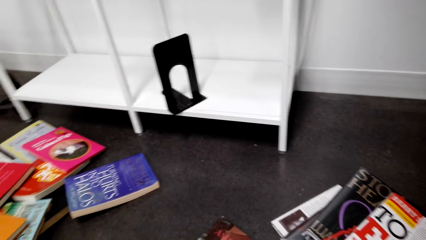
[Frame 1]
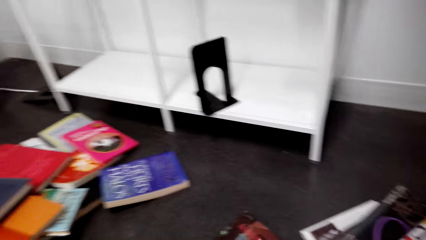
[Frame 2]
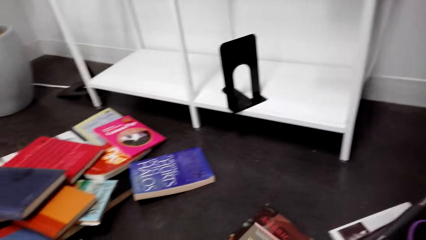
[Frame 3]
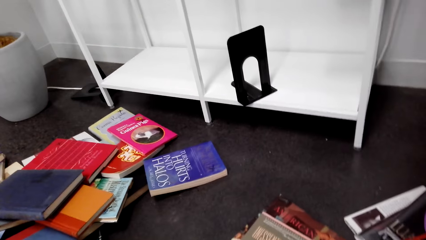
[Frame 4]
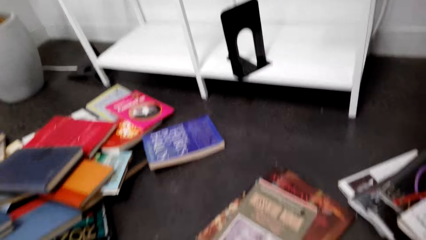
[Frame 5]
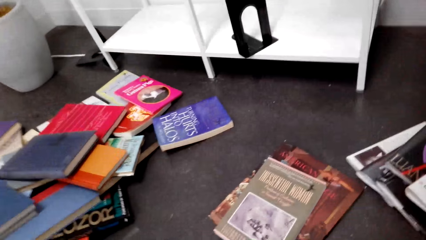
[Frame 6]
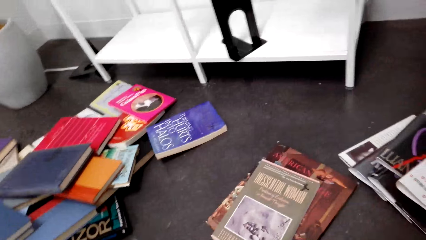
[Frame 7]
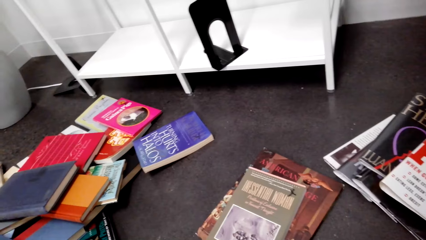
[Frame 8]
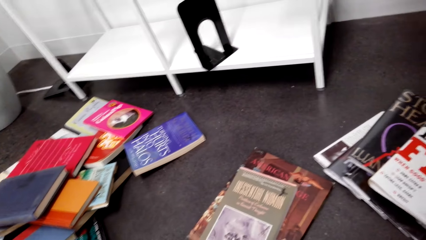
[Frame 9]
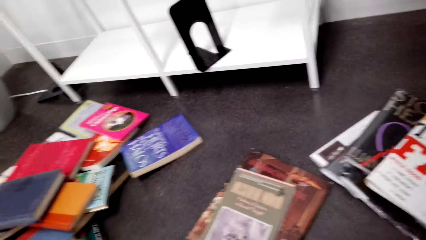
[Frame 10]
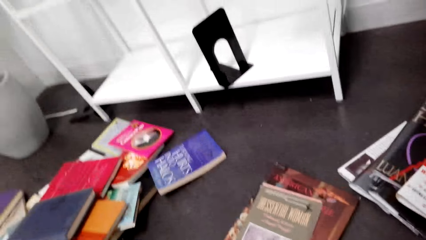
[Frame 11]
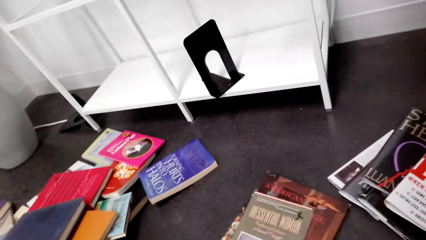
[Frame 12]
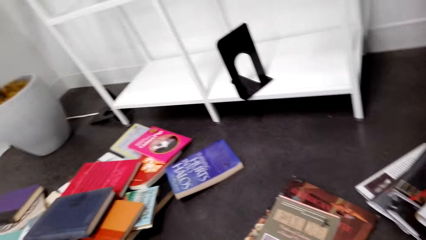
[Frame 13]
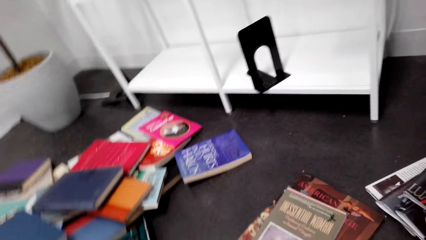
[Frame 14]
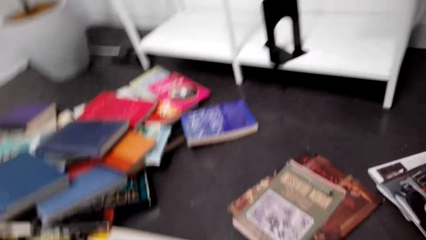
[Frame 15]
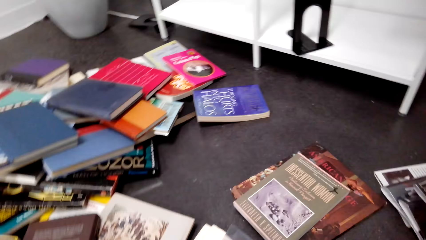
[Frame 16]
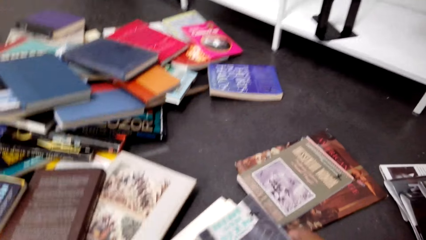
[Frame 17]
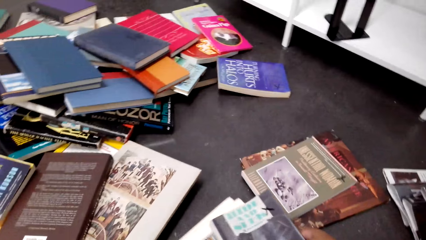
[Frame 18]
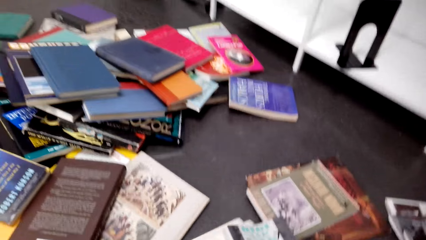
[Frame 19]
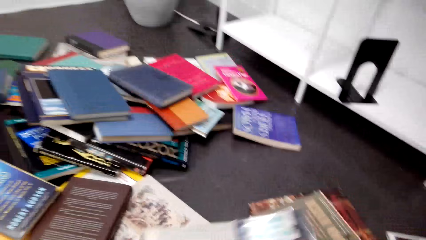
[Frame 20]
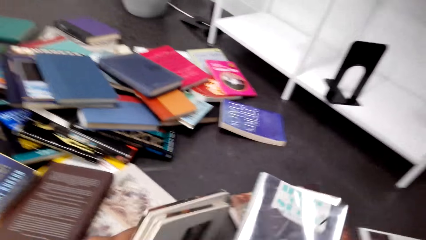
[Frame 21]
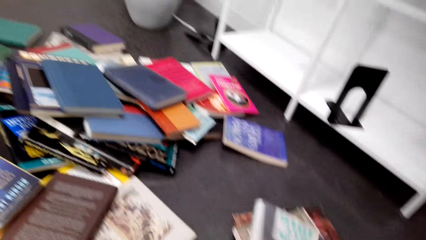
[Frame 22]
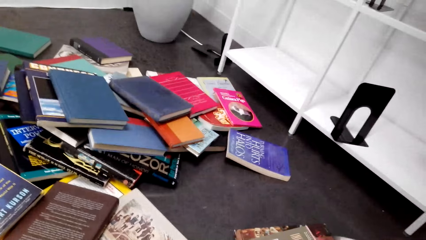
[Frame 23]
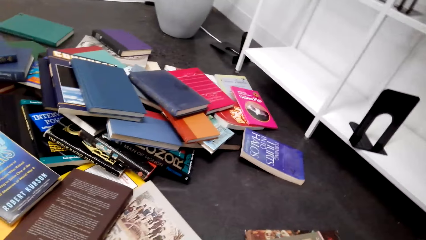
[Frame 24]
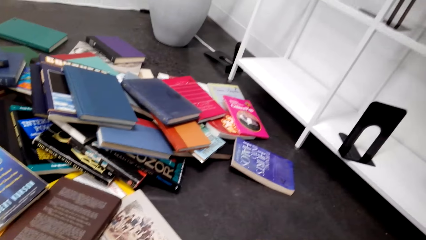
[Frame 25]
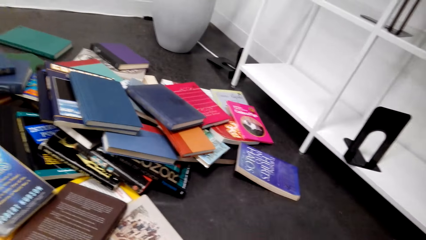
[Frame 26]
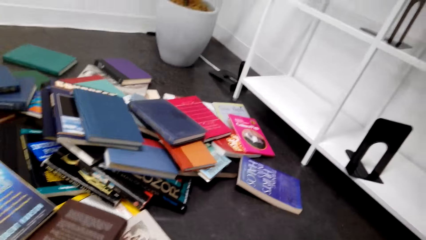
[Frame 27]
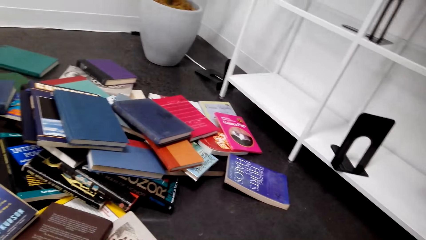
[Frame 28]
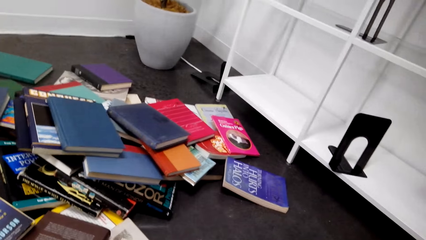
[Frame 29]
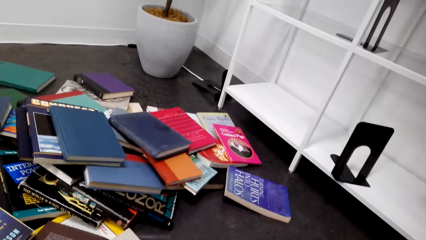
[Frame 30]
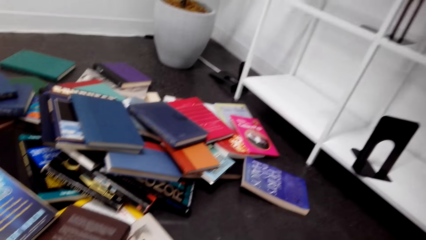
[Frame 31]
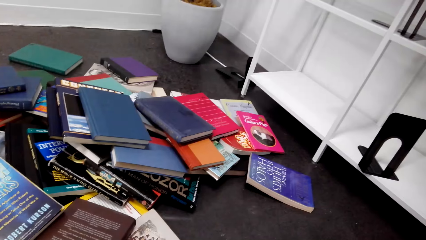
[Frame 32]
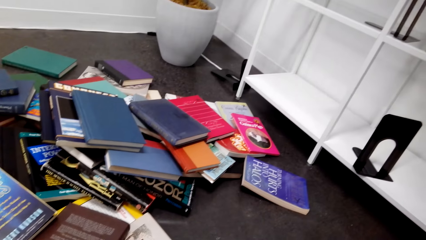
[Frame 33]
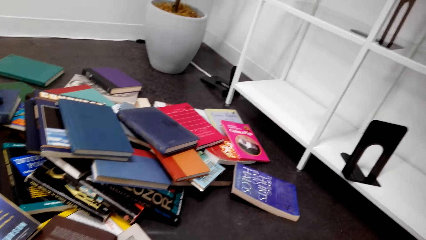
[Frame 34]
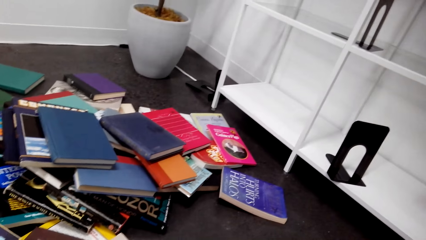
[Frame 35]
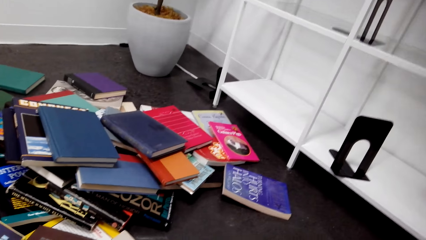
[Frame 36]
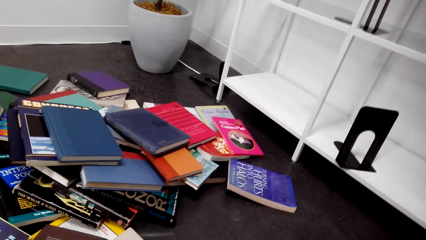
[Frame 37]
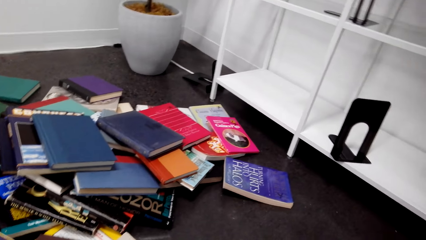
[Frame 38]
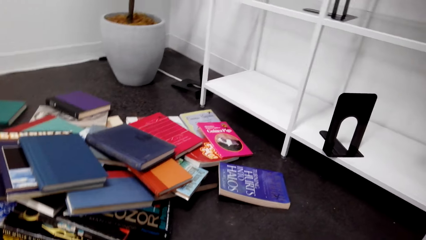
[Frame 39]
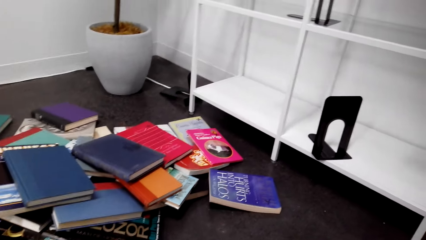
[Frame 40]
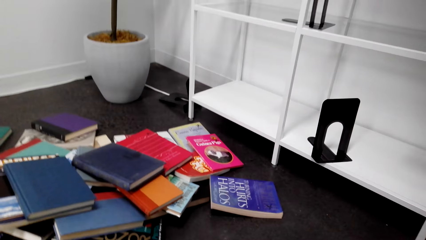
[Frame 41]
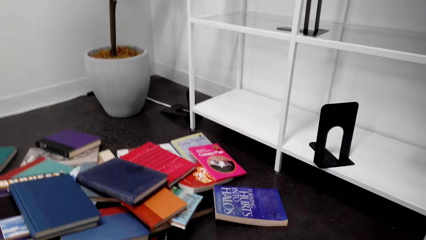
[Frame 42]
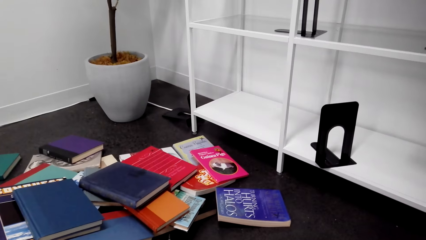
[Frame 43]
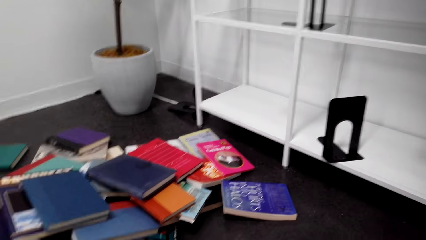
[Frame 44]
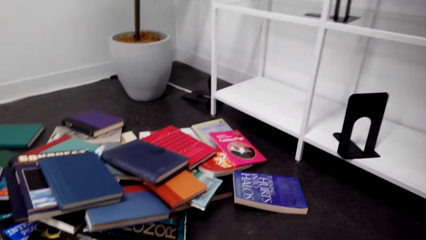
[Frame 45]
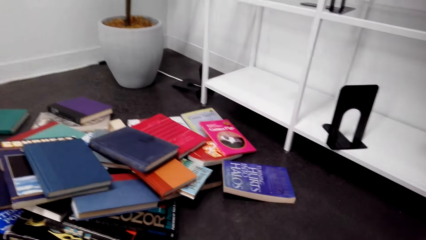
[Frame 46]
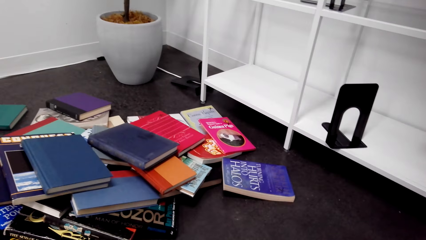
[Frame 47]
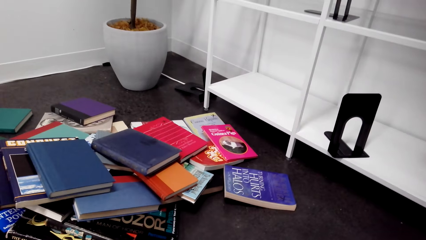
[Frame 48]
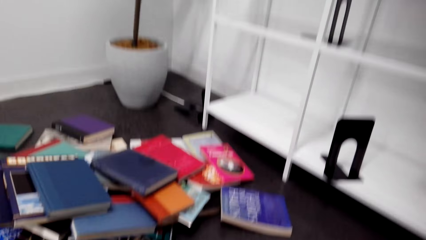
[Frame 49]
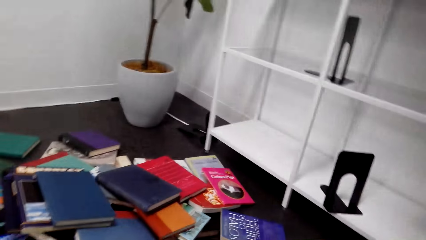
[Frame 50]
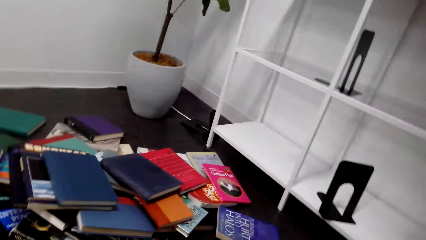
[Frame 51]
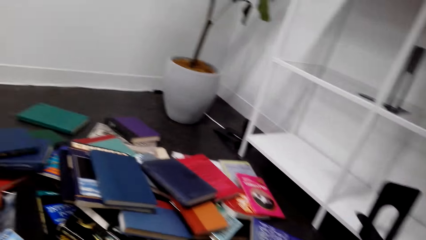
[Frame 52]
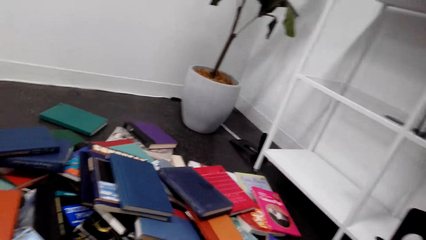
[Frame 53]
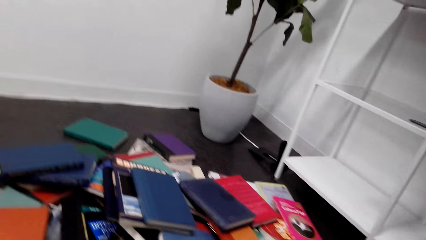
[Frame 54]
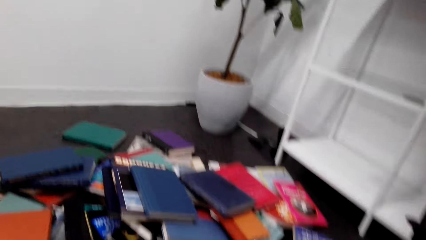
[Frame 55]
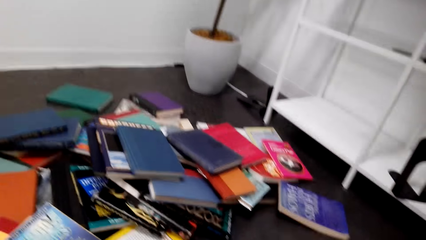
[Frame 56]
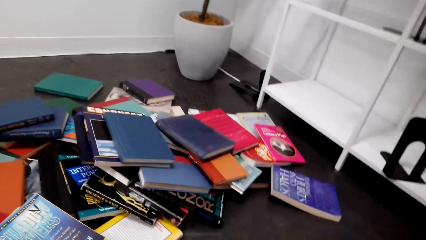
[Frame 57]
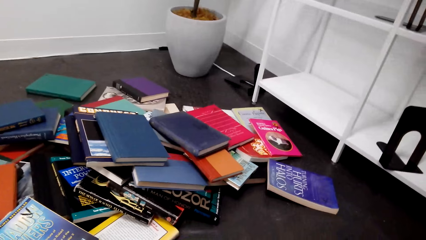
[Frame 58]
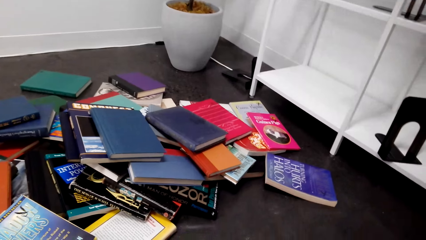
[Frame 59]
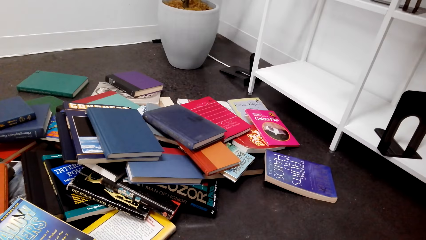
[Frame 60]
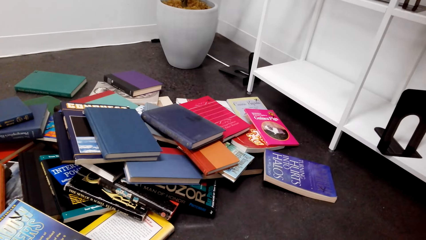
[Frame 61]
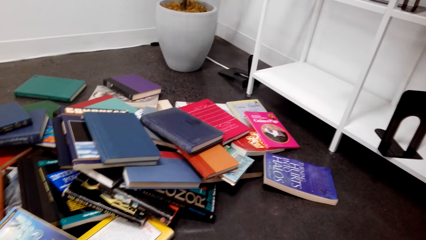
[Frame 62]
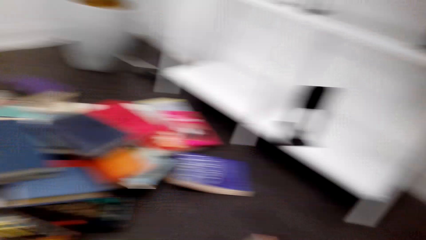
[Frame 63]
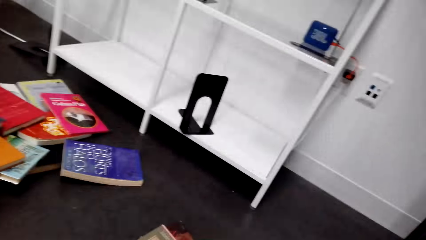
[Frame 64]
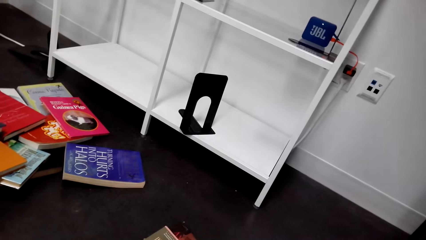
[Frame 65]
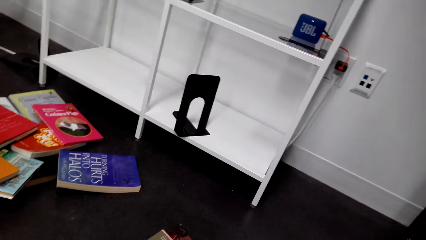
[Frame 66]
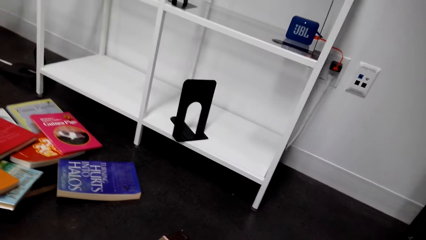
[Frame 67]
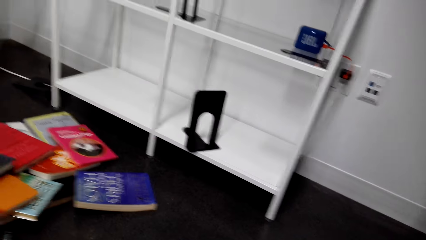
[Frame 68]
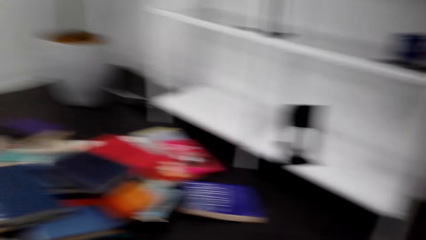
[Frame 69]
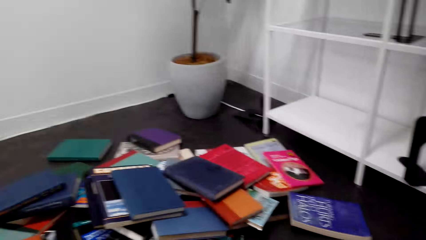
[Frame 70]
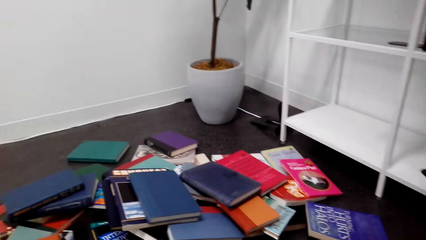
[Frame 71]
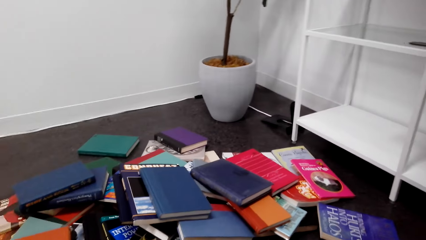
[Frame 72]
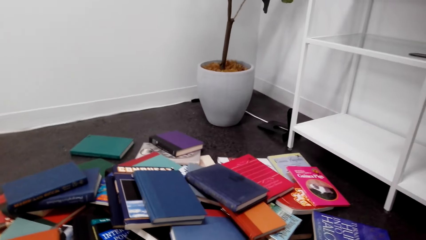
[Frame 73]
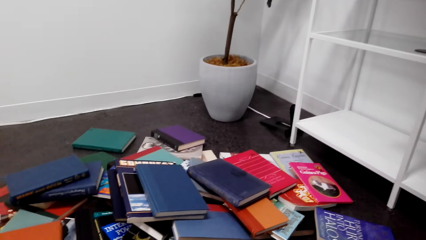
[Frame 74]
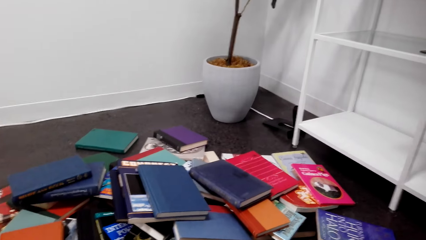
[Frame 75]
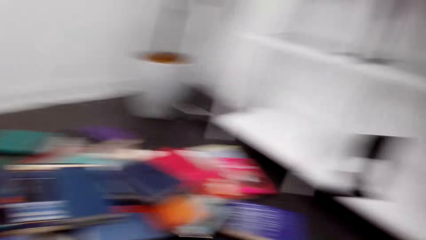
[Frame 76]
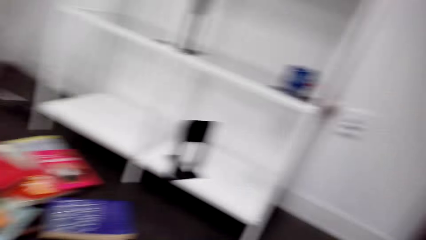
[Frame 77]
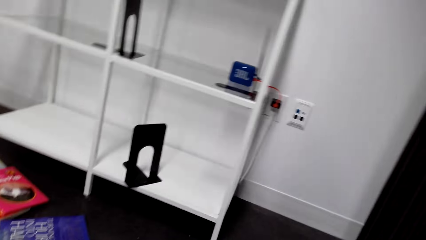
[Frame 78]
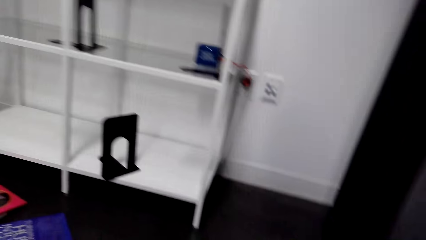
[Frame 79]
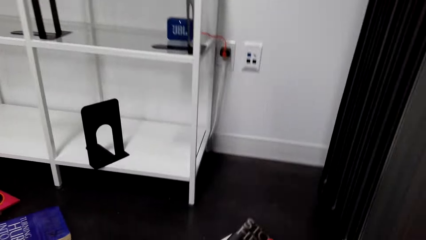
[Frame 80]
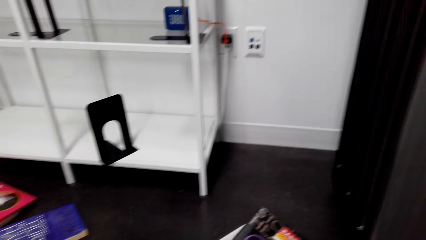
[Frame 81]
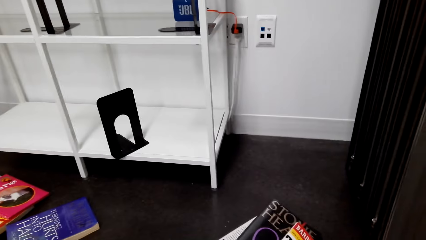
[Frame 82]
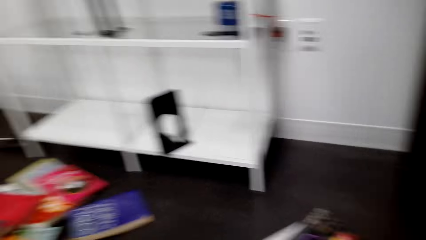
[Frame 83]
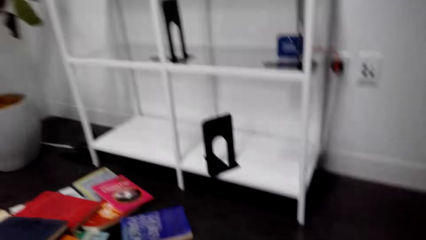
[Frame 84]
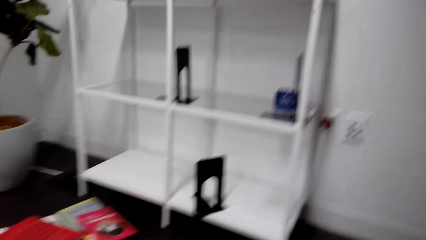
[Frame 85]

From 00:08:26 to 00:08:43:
The camera wearer looks around. They move books on the floor.
